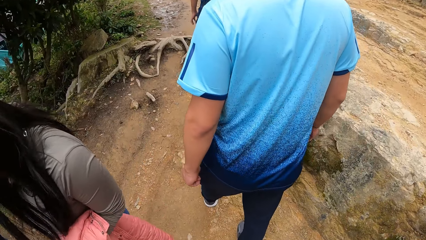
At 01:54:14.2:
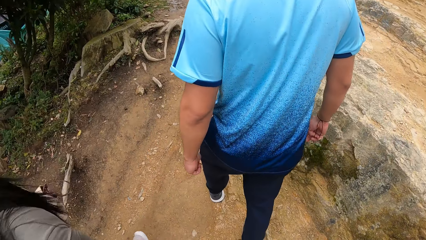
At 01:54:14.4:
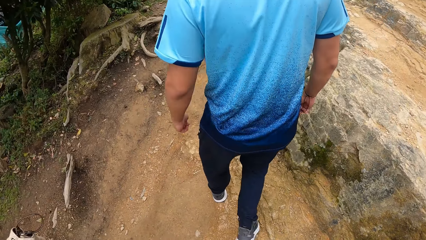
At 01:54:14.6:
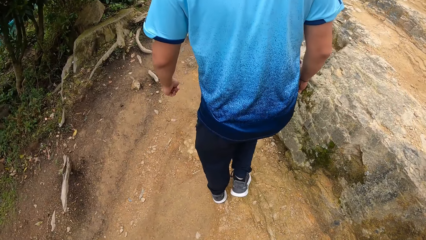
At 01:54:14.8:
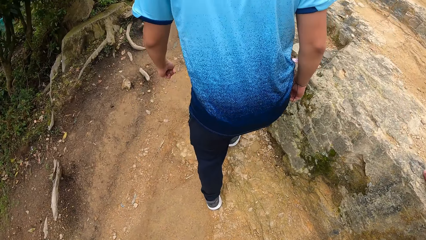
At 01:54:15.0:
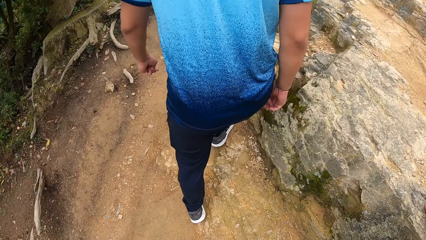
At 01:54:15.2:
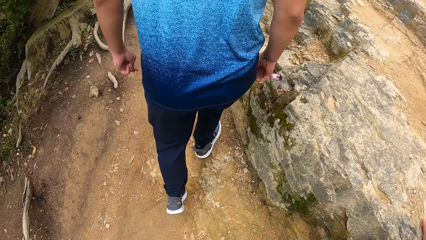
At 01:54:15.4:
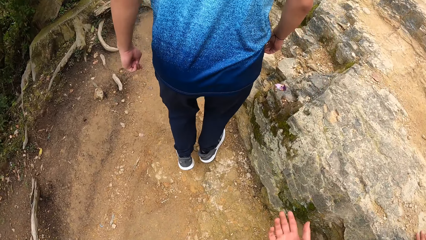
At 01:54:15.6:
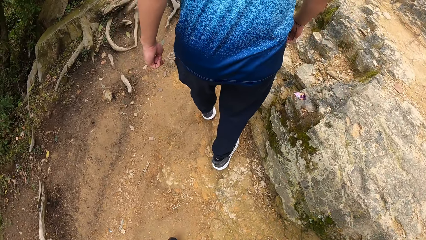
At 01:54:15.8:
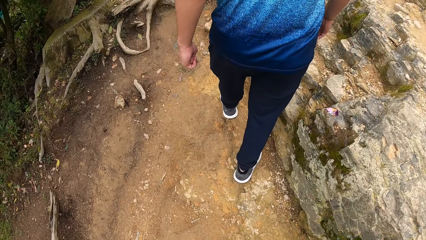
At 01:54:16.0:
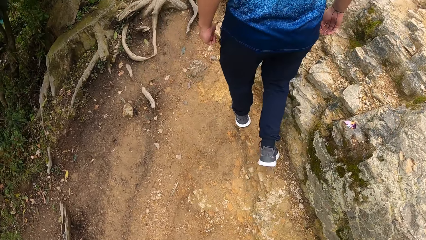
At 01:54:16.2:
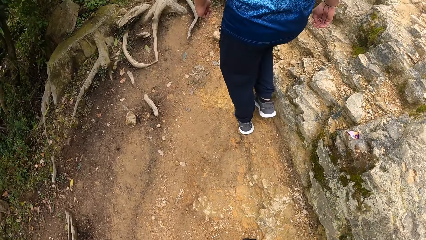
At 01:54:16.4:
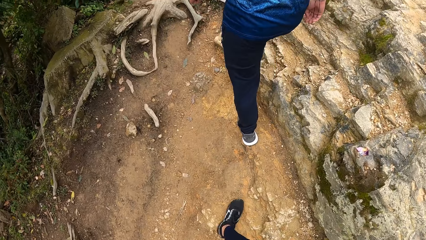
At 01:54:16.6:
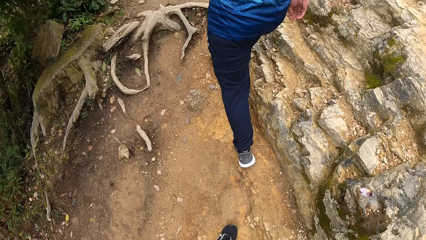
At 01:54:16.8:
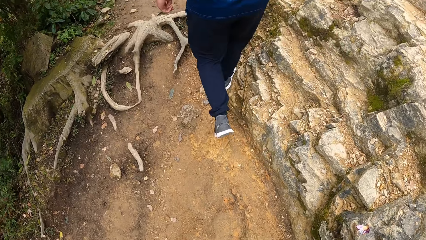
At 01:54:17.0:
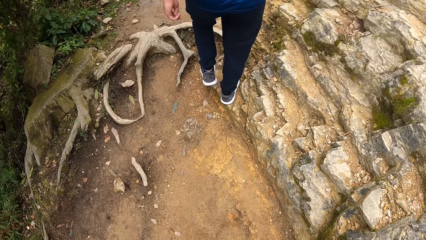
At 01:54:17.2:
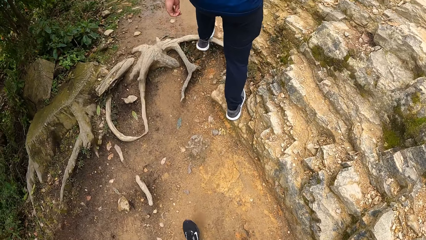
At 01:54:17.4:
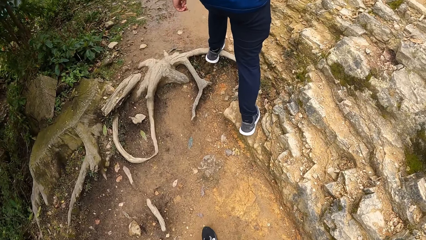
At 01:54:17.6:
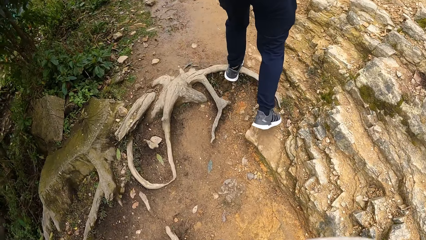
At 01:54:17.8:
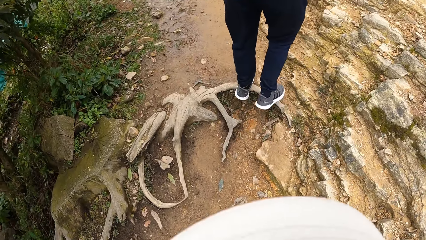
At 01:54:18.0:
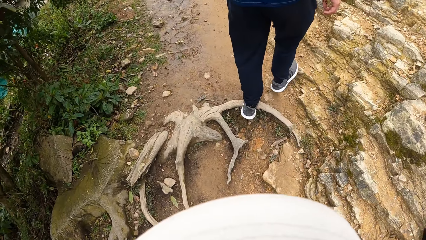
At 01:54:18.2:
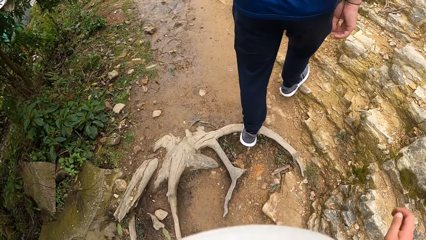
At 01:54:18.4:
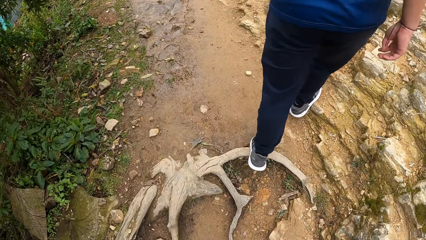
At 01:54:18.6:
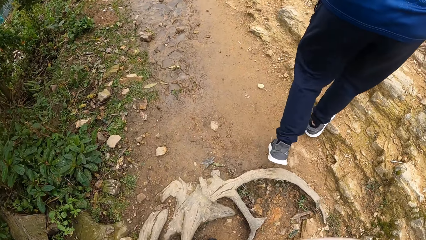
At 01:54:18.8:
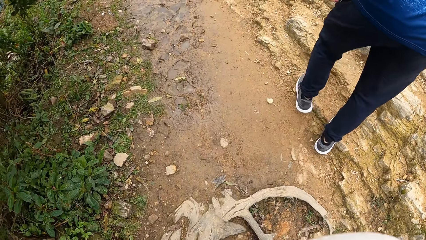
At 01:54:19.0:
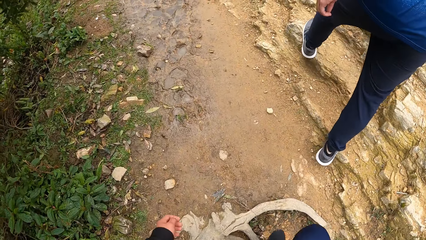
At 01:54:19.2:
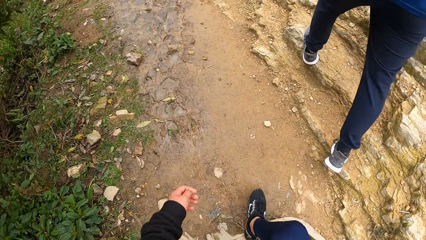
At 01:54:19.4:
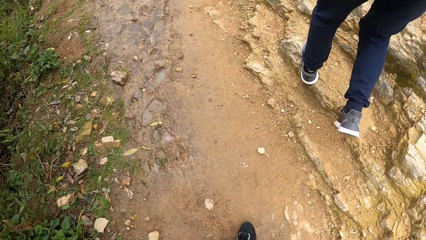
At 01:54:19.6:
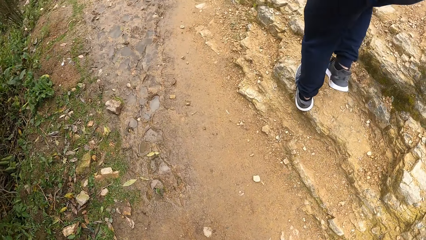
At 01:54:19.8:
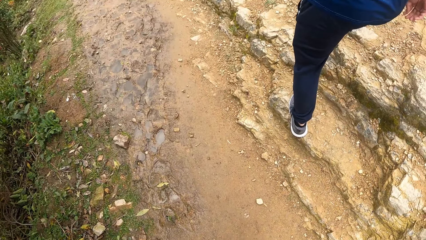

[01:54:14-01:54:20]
The camera wearer walks around.

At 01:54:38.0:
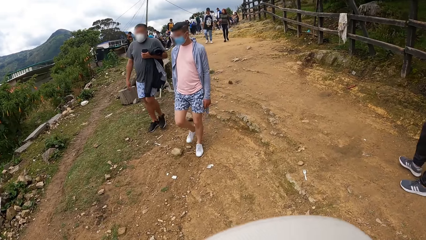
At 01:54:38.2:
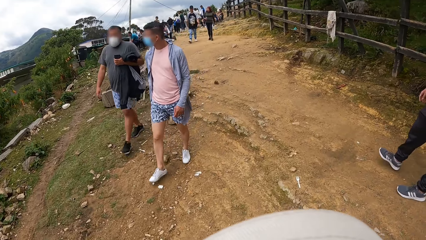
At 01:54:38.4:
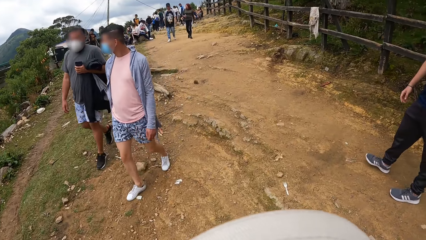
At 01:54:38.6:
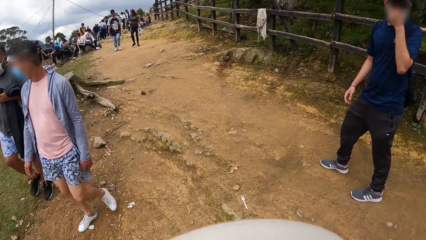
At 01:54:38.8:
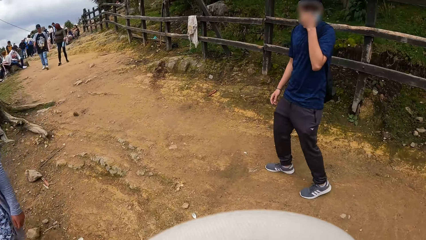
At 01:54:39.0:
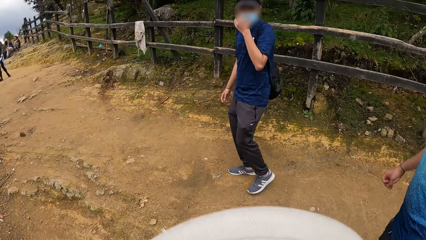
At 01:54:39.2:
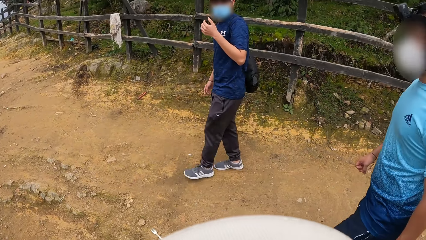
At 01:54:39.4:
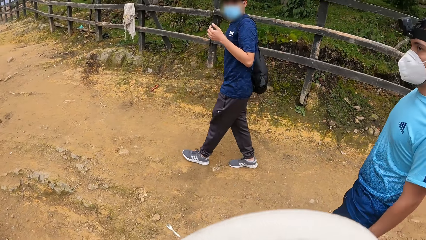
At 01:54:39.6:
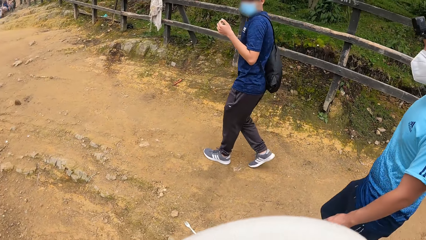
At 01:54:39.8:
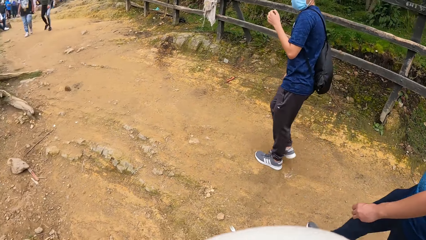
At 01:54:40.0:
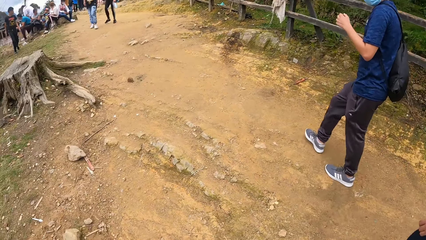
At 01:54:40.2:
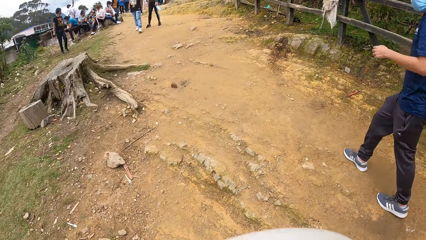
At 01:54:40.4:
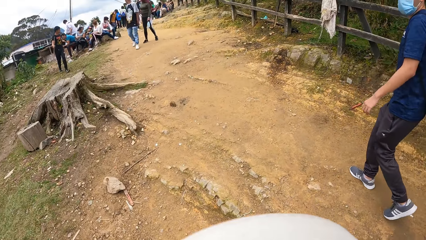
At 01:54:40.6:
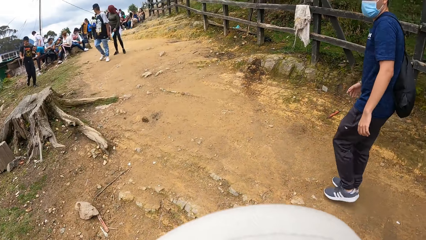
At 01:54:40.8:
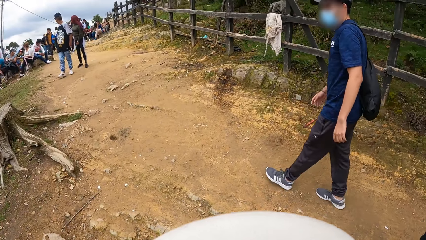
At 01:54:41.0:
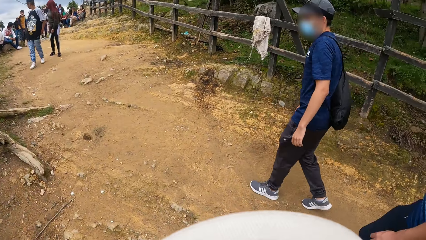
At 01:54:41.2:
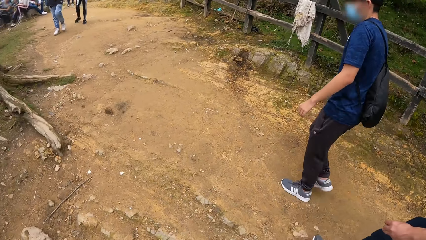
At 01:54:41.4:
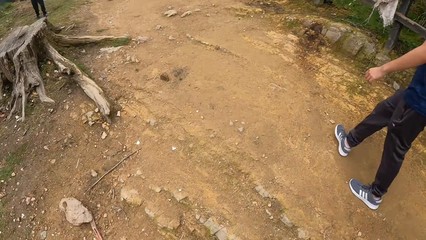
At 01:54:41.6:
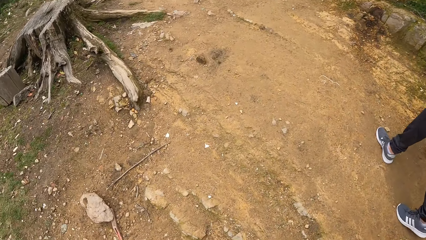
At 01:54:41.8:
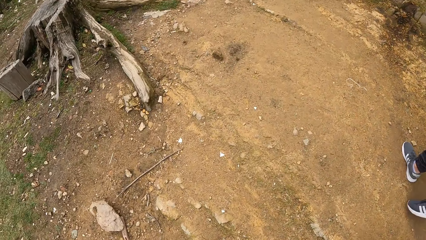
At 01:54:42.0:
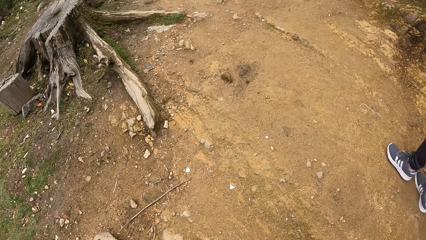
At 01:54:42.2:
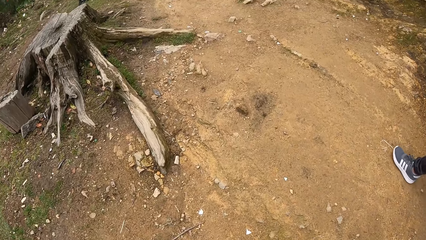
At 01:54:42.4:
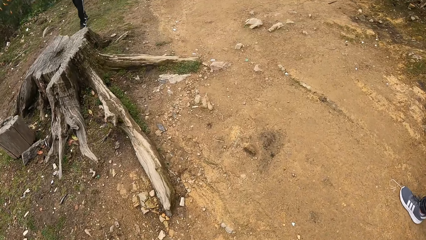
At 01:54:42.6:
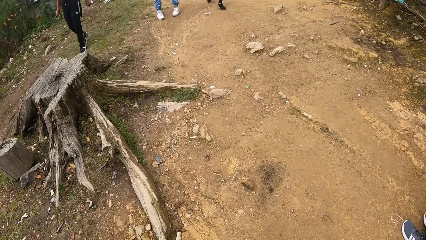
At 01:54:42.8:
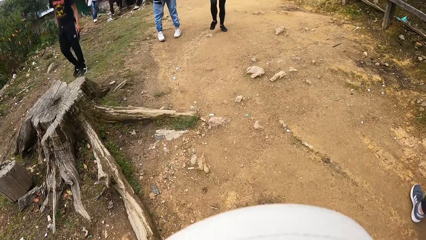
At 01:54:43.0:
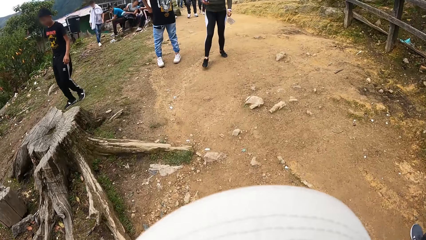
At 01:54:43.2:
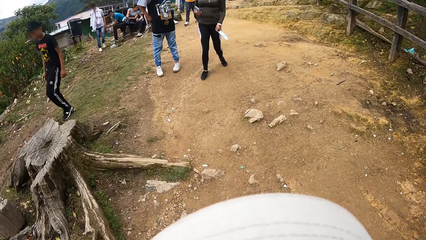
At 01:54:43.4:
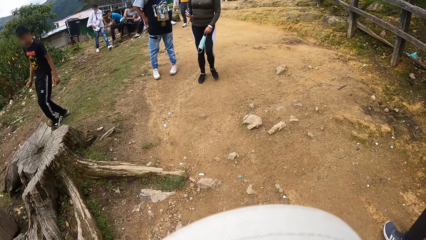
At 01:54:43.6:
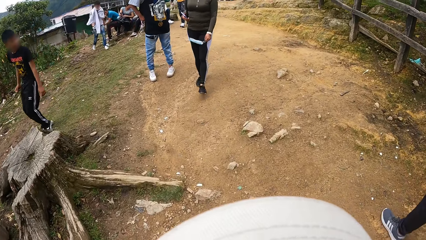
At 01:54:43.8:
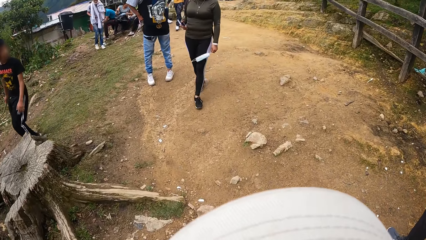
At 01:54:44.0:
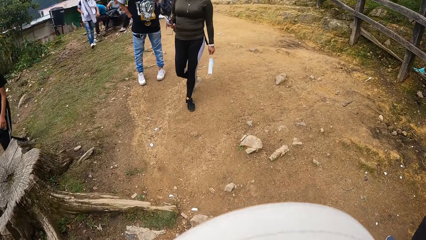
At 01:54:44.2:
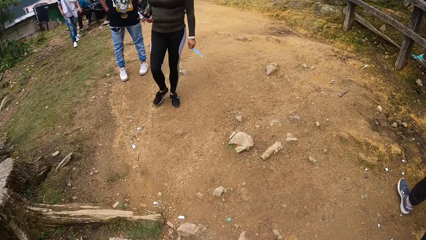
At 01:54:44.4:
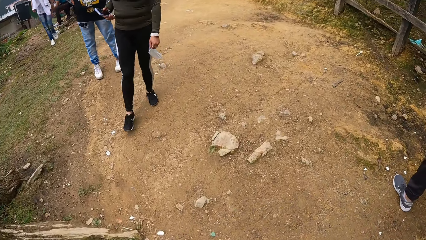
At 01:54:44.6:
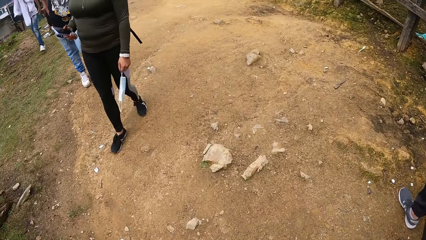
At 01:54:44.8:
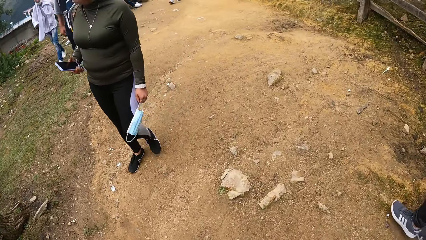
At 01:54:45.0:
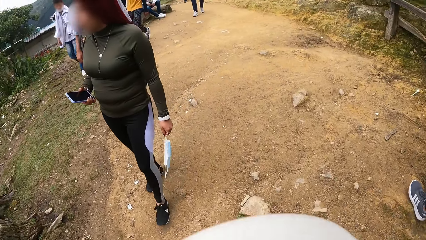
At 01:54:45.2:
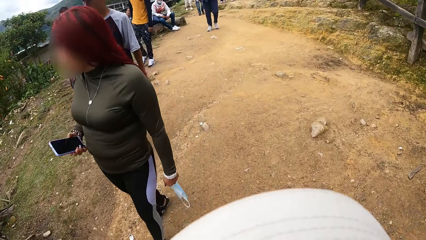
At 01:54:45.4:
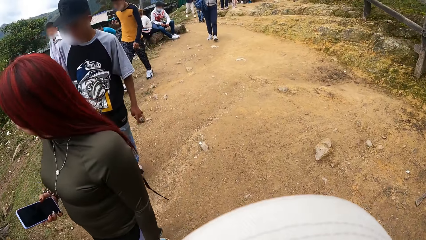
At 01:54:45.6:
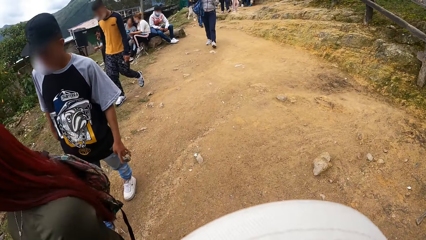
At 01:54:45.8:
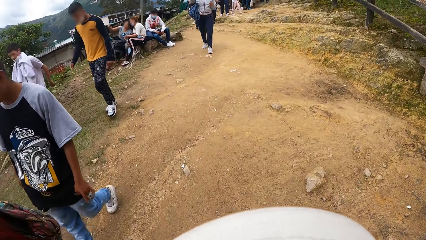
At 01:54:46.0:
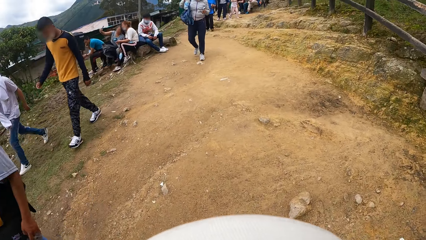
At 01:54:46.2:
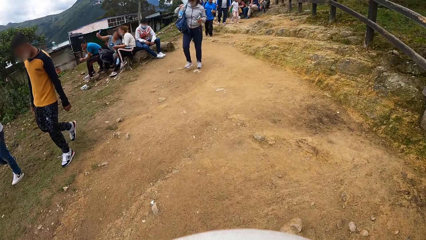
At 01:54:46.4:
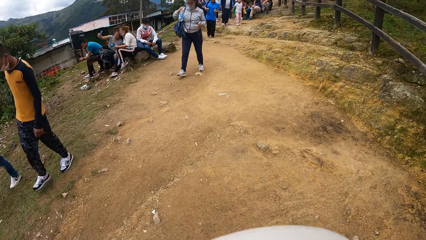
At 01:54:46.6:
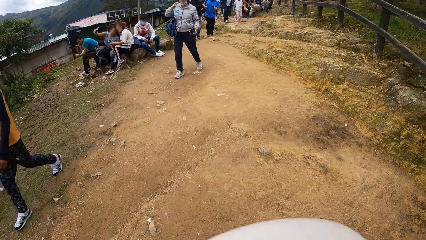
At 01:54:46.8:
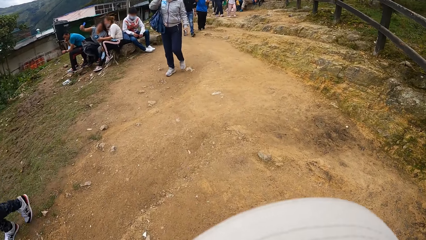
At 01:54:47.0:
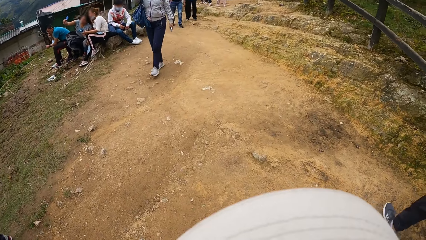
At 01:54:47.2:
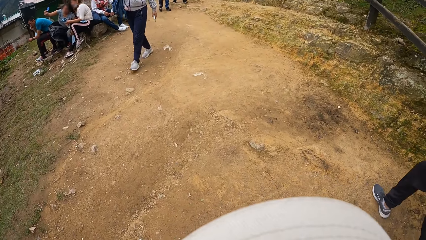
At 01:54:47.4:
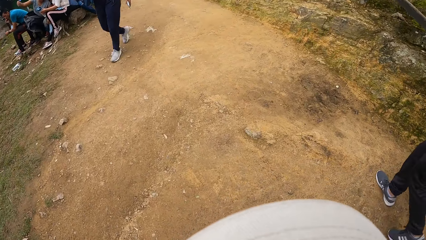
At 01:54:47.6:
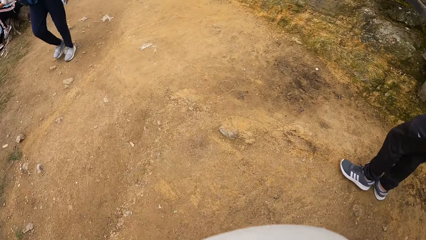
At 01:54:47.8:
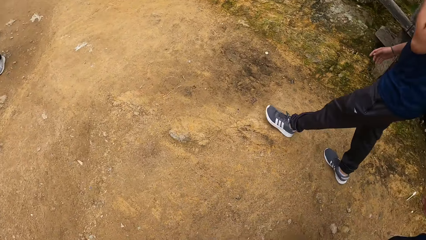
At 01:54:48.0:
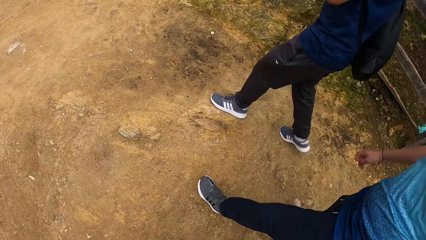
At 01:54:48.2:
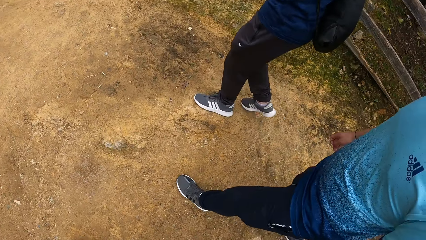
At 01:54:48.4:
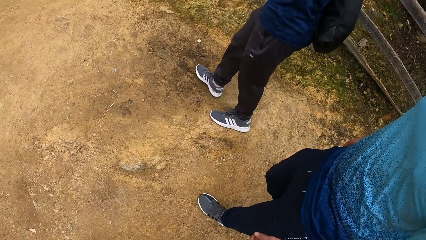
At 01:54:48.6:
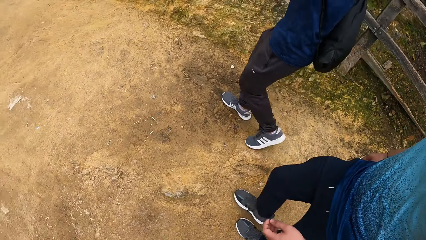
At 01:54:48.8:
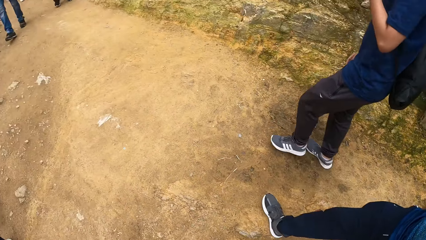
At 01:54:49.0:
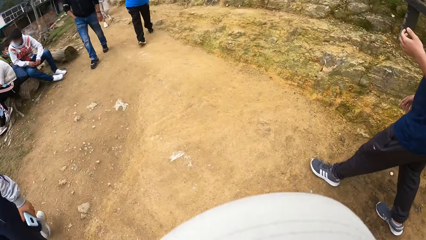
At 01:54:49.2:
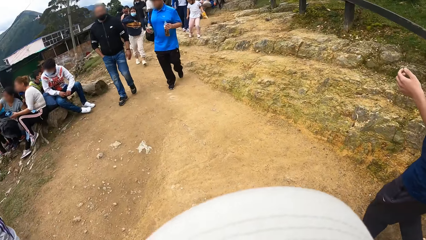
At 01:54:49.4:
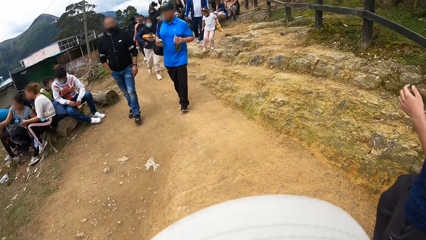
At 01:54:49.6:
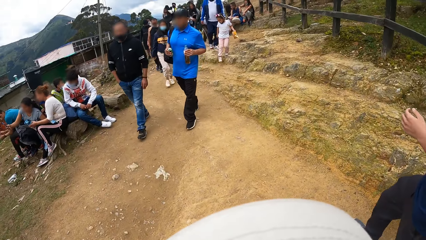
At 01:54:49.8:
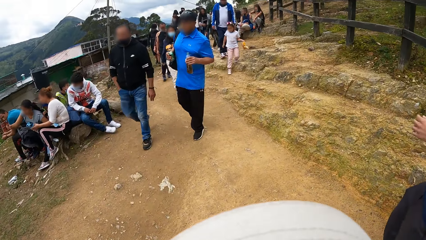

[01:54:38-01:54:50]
The camera wearer looks at a person. They walk around.
